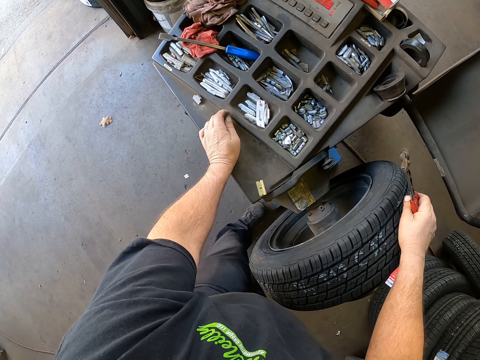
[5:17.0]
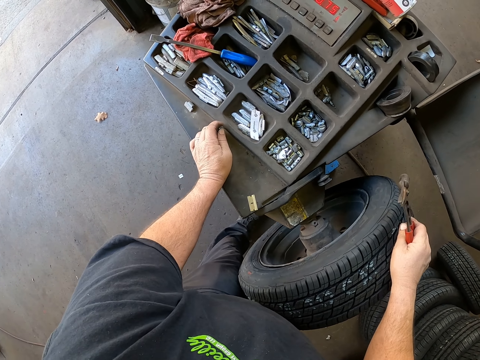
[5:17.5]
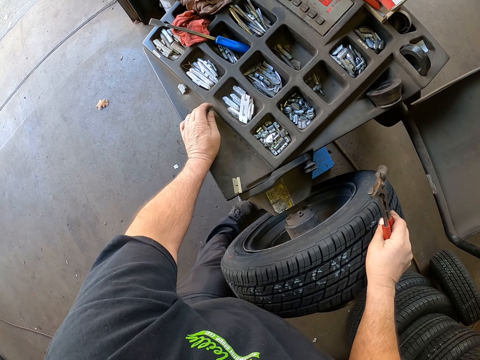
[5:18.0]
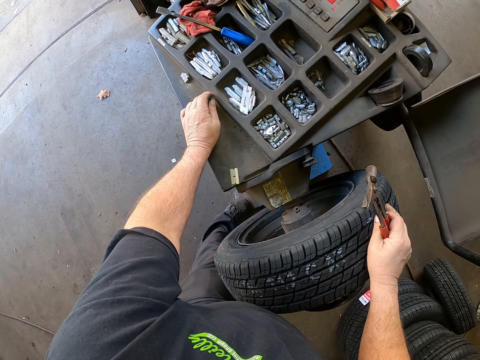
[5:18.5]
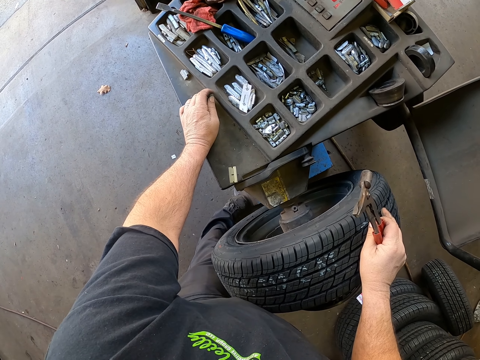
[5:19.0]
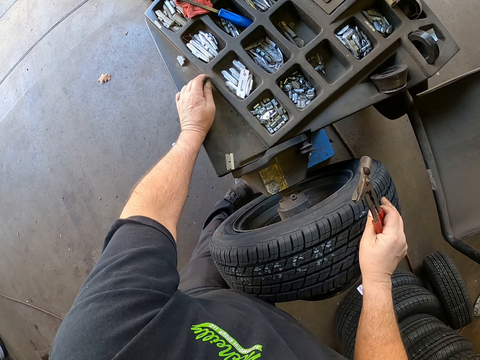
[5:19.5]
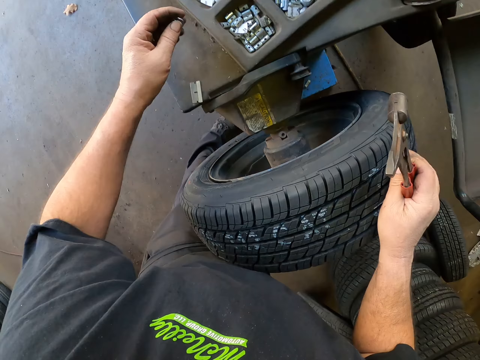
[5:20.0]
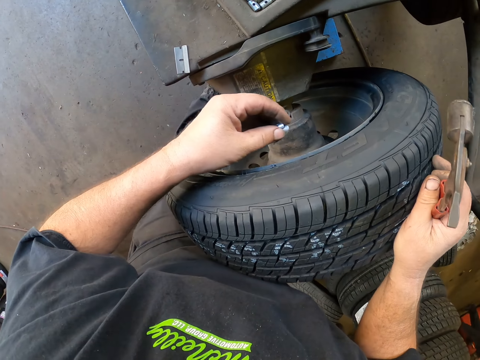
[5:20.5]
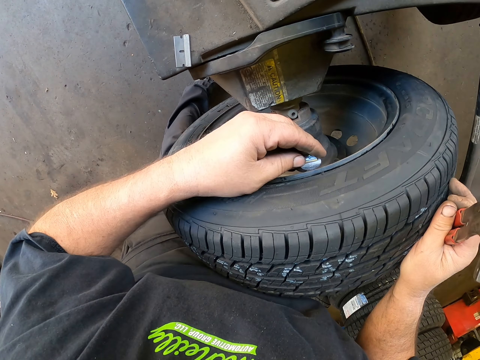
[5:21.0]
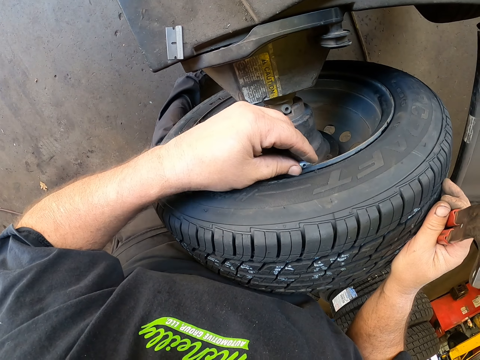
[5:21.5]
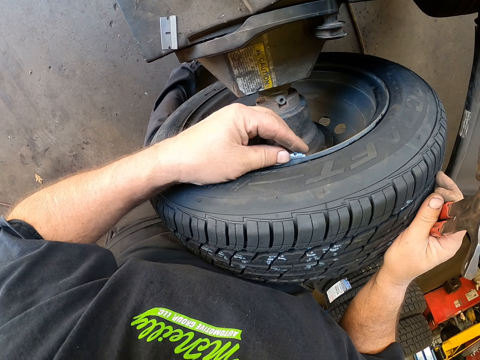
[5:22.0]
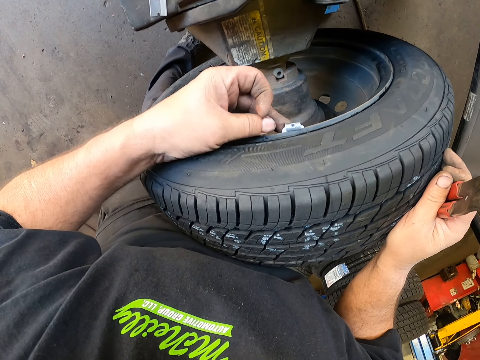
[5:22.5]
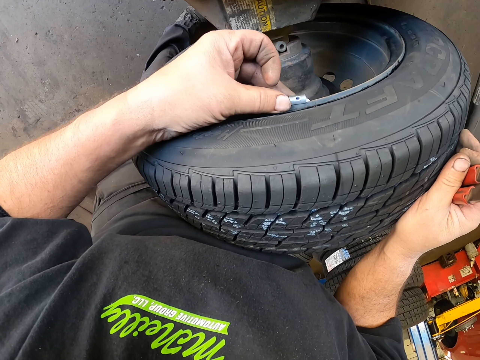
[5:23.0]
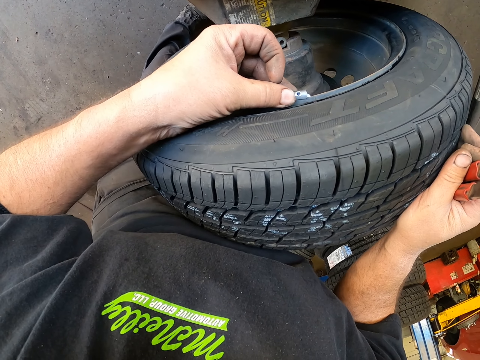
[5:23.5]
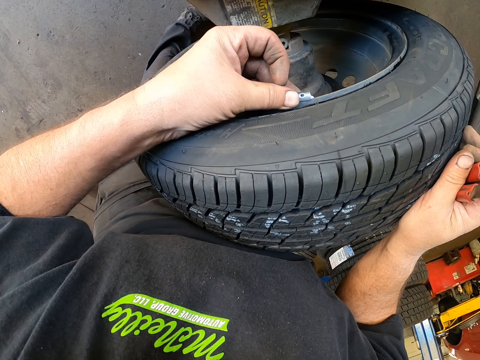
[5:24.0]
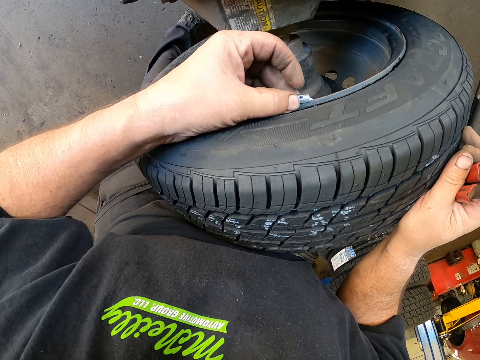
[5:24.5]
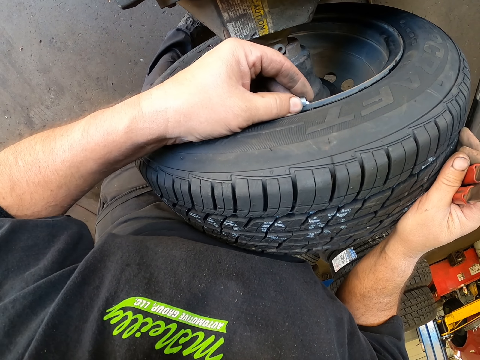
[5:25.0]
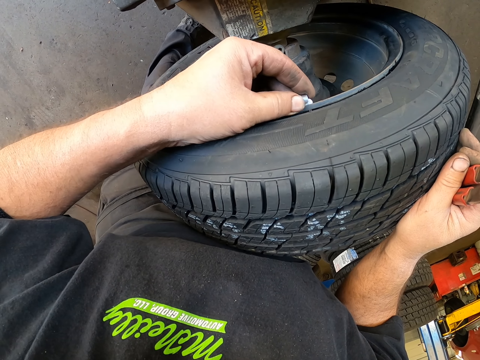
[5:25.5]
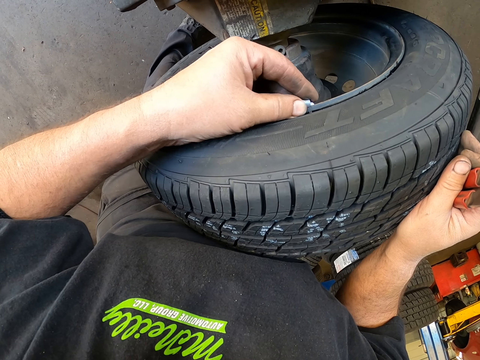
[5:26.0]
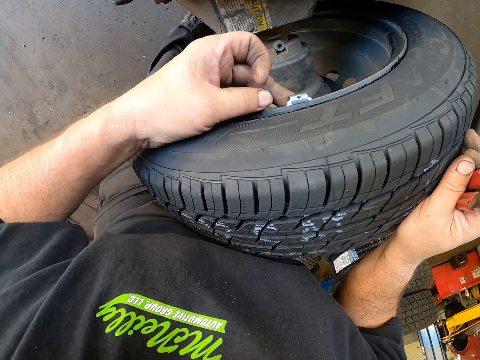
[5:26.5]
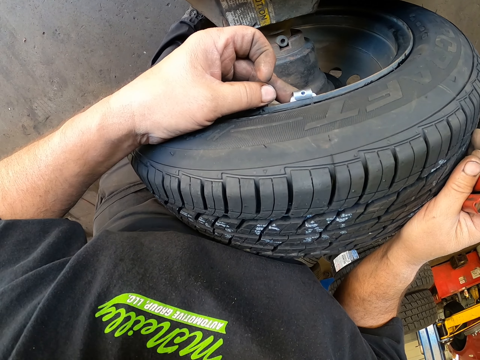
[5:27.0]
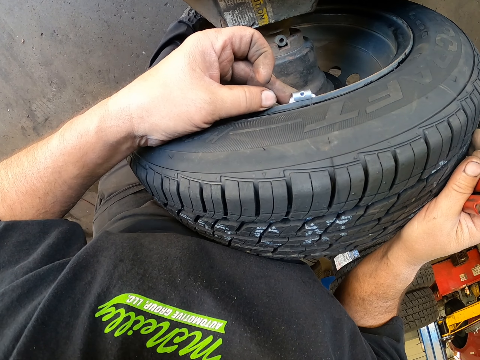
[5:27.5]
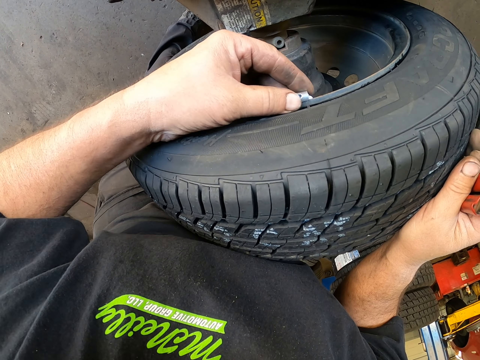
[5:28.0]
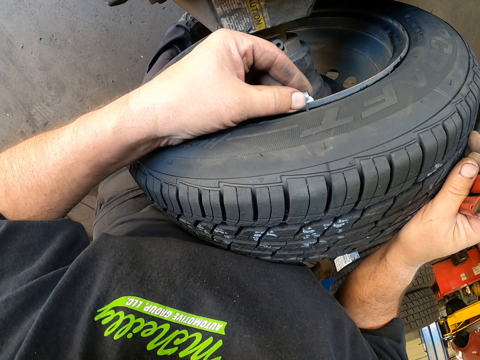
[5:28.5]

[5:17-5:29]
The camera wearer picks up a tire balance clip. They clip on the tire.

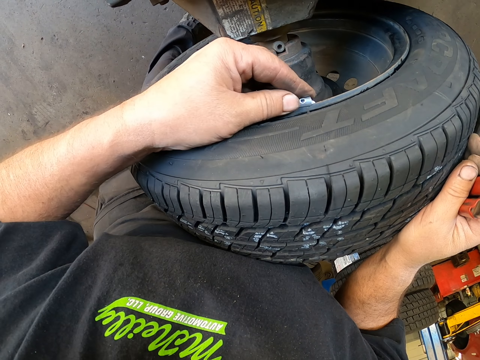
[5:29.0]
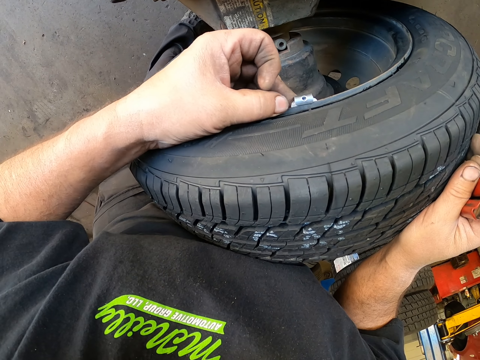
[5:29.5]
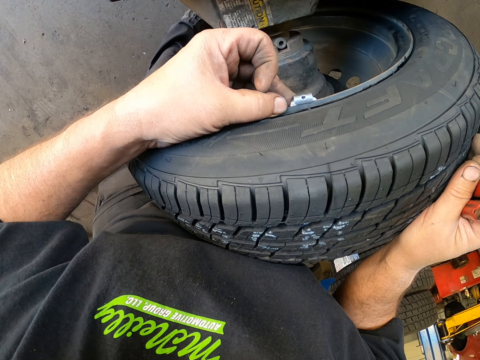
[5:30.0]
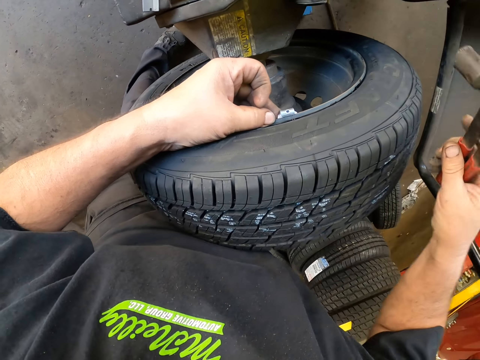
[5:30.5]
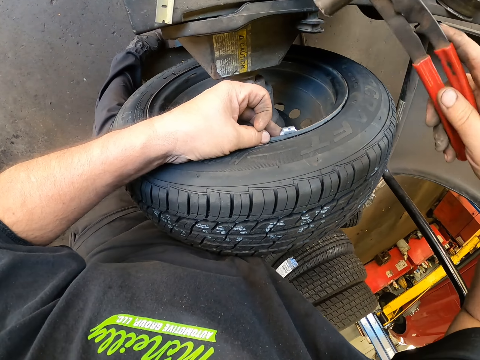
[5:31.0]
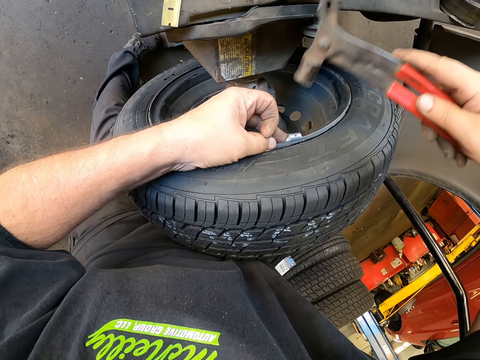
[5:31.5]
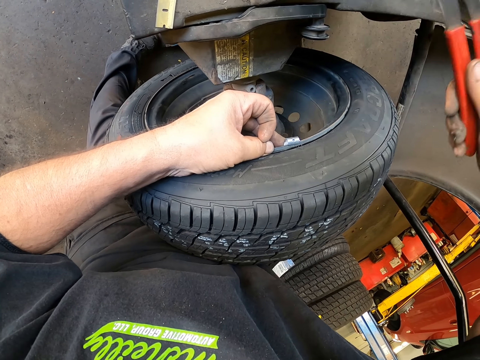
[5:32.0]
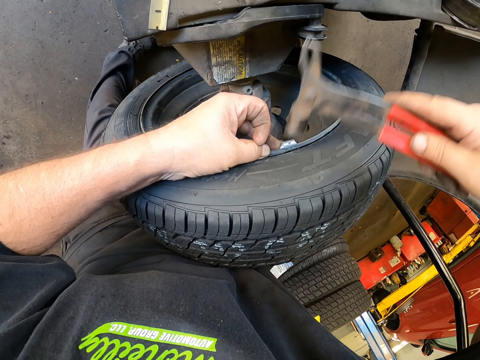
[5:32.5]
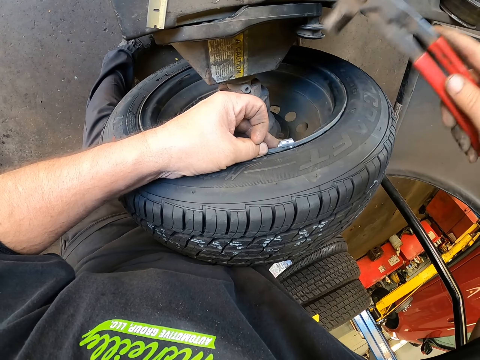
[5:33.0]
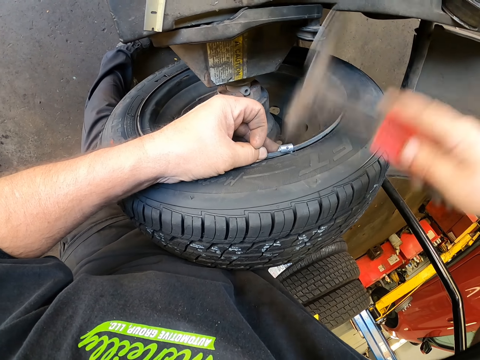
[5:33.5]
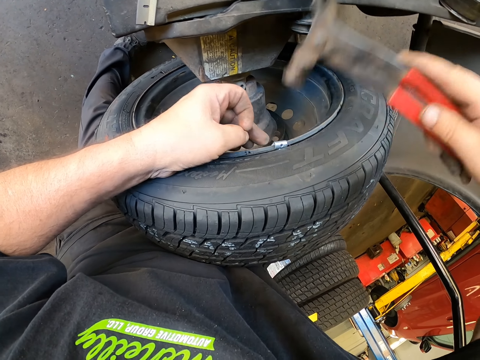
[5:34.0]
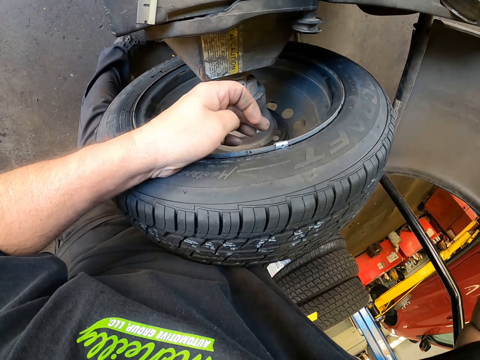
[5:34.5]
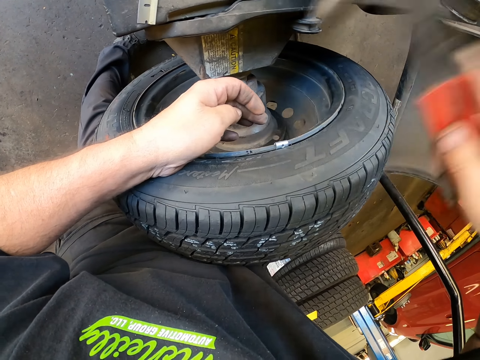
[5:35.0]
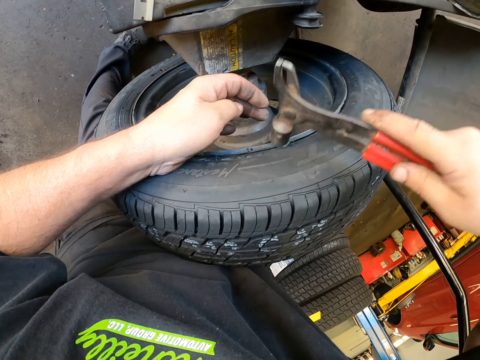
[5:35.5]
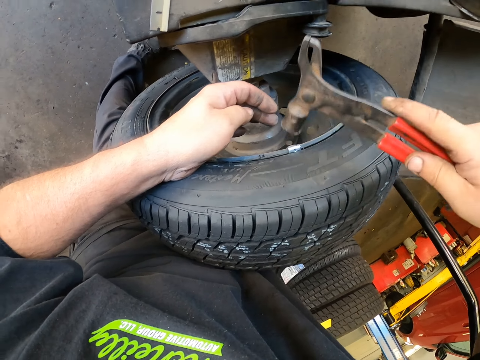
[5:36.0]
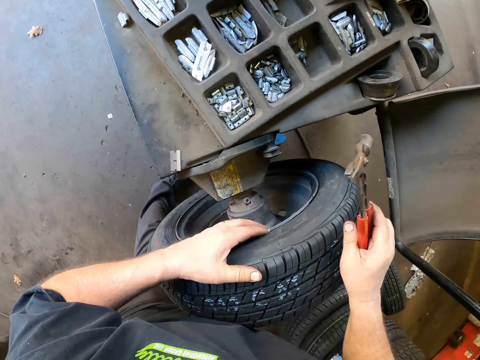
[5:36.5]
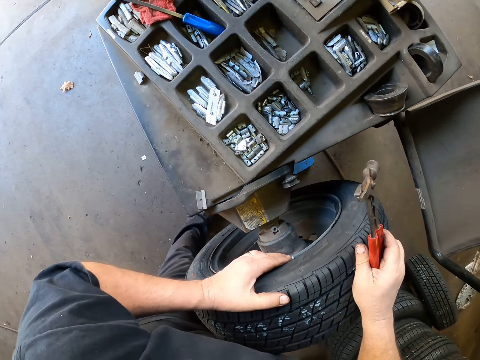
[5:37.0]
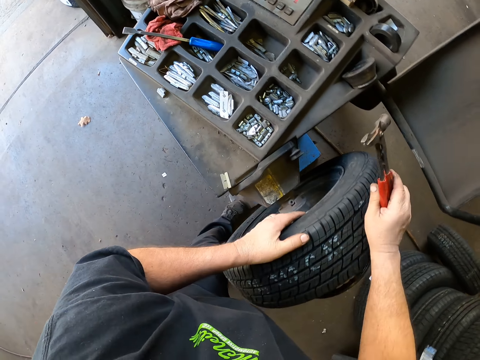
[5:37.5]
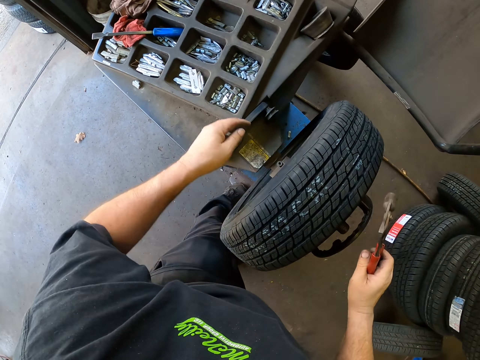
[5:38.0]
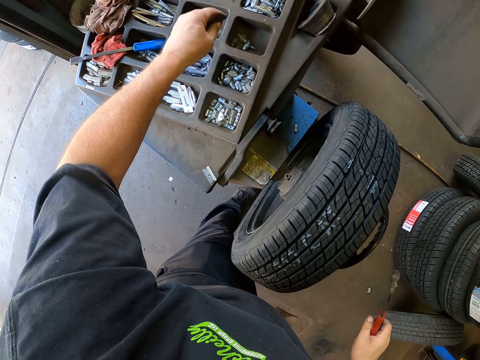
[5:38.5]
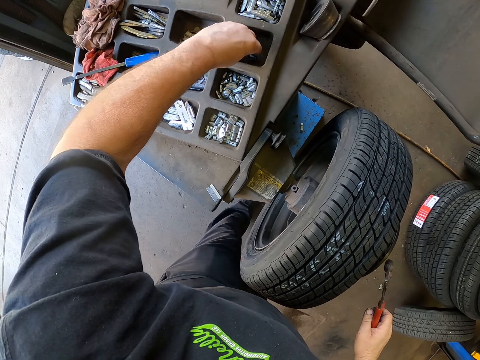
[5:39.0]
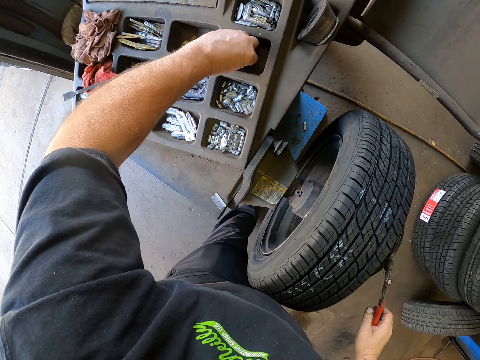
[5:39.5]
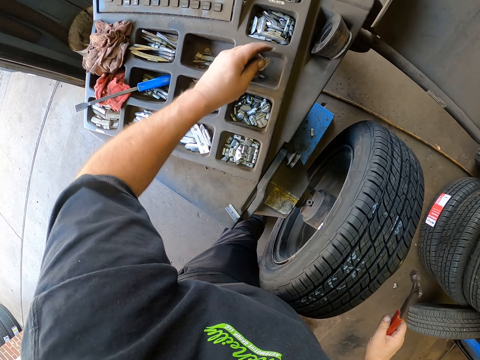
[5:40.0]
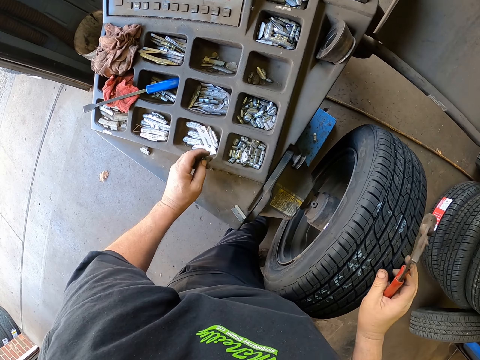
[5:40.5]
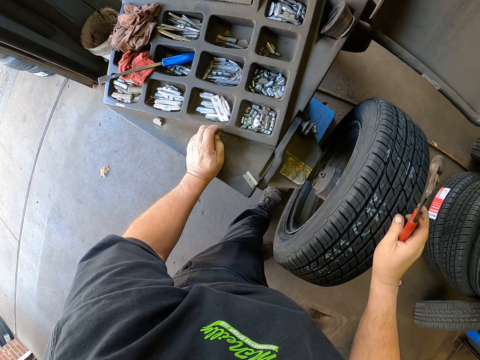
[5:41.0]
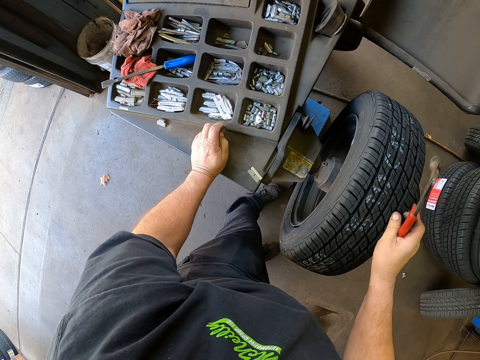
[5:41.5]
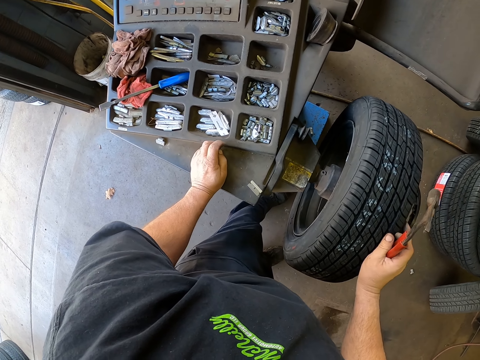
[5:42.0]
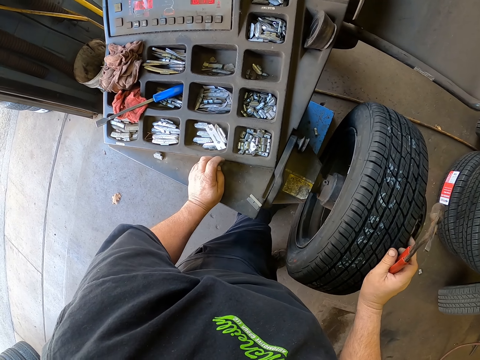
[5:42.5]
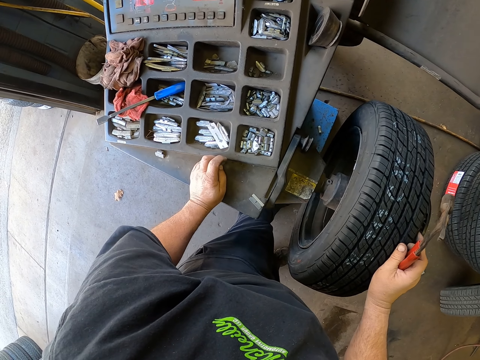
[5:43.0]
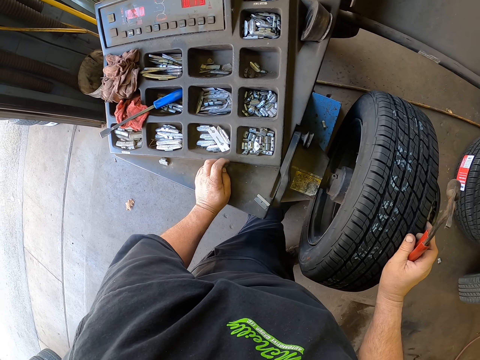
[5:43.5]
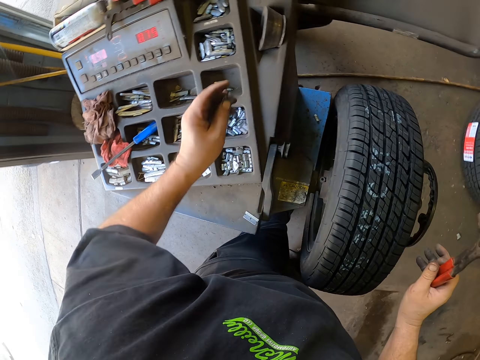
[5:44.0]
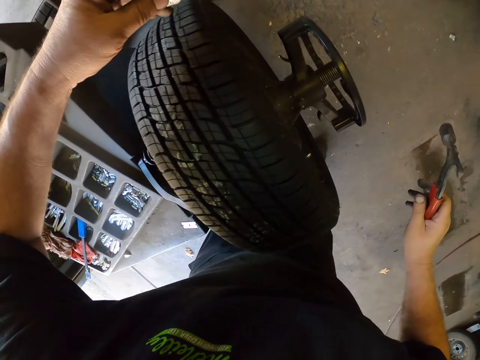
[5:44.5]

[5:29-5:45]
The camera wearer hammers on the tire balance clip. They pick up a tire balance clip. They rotate the tire.
